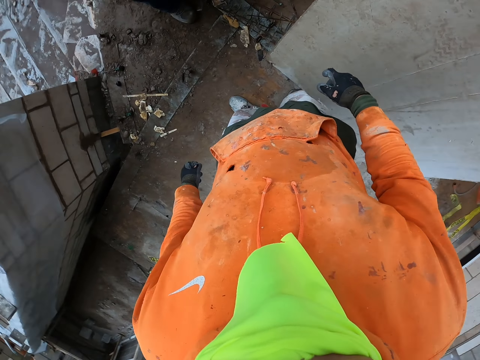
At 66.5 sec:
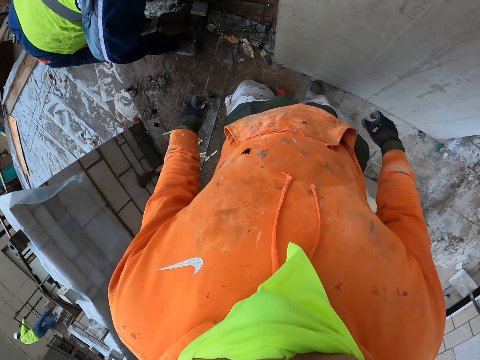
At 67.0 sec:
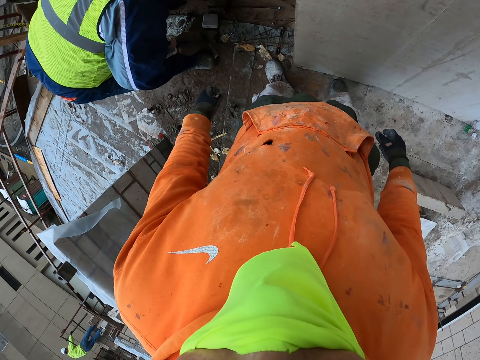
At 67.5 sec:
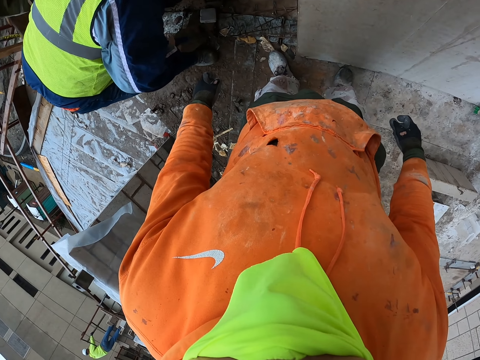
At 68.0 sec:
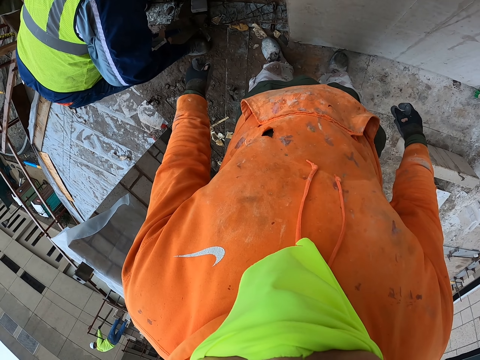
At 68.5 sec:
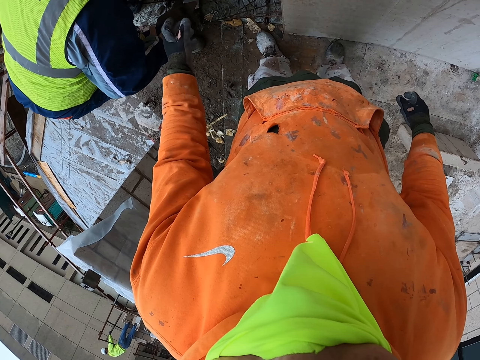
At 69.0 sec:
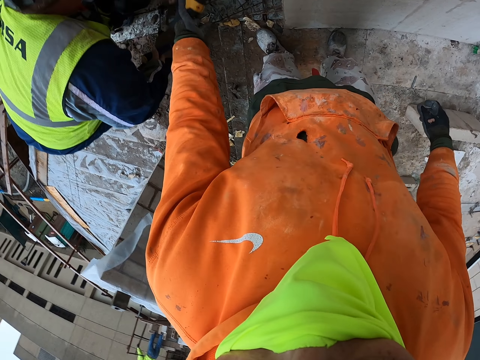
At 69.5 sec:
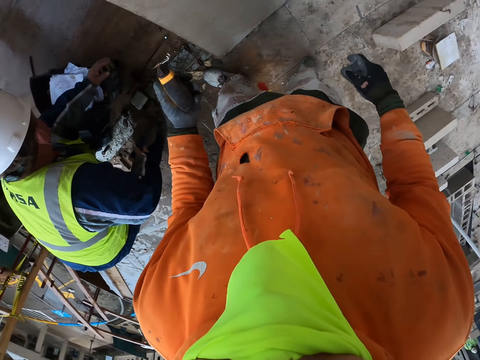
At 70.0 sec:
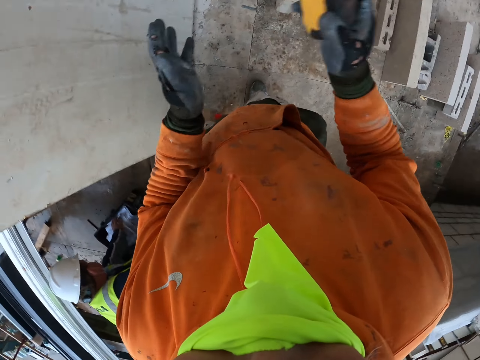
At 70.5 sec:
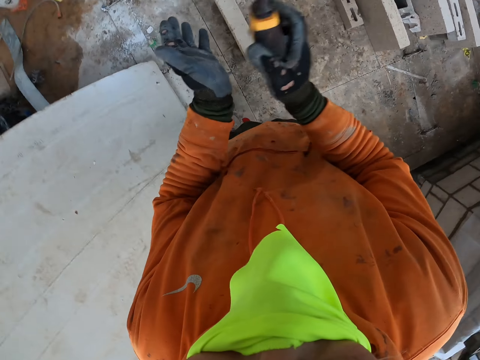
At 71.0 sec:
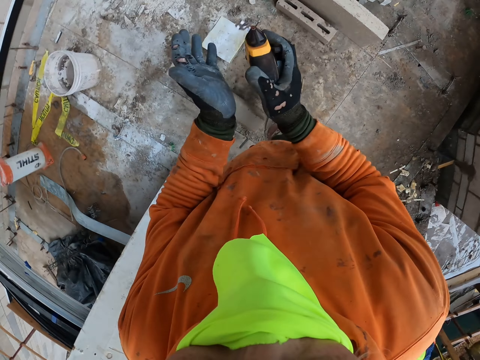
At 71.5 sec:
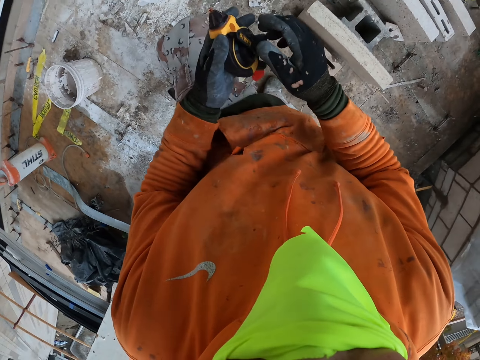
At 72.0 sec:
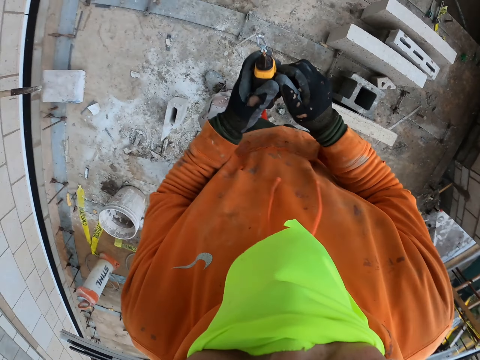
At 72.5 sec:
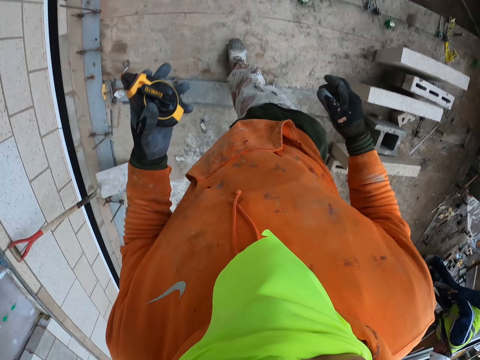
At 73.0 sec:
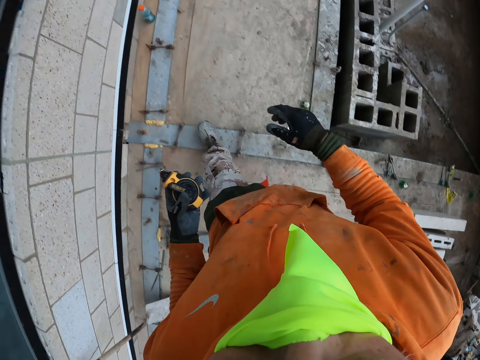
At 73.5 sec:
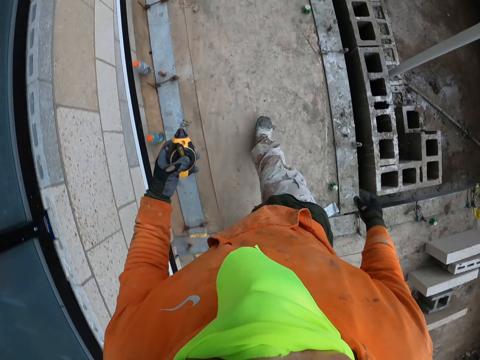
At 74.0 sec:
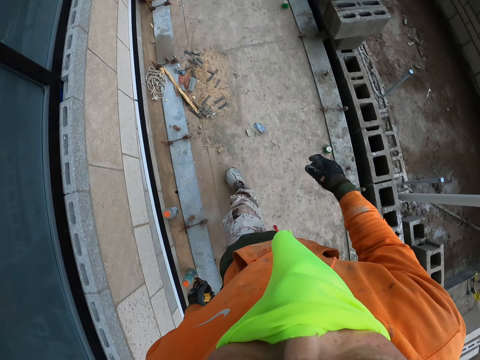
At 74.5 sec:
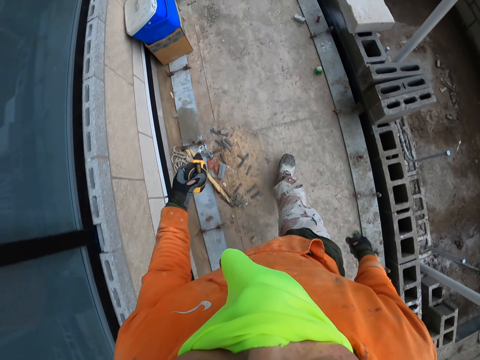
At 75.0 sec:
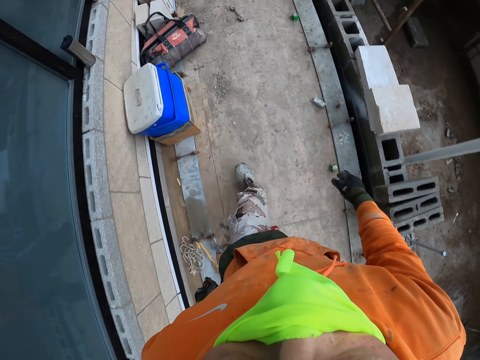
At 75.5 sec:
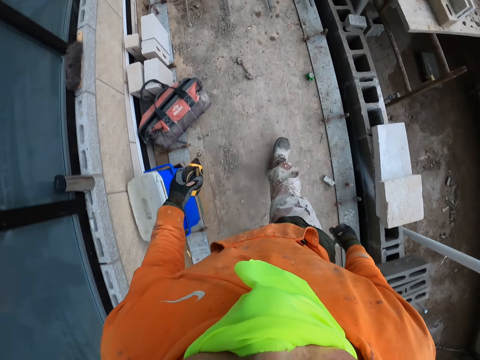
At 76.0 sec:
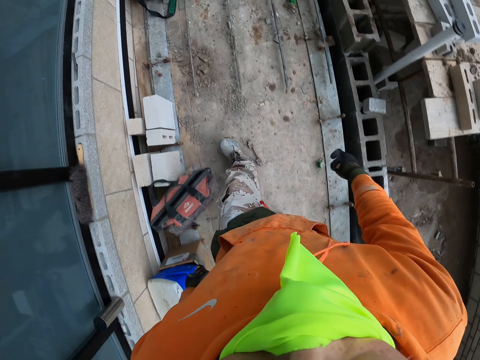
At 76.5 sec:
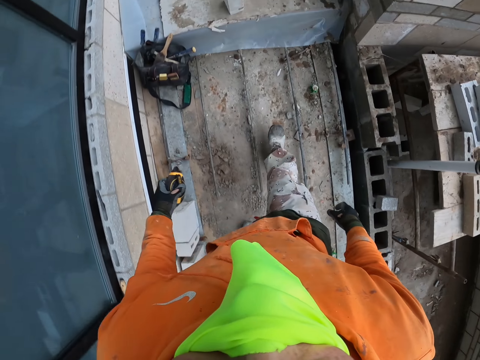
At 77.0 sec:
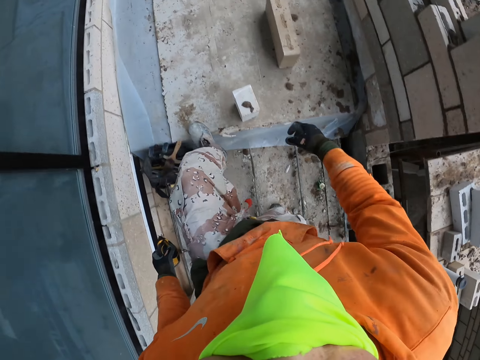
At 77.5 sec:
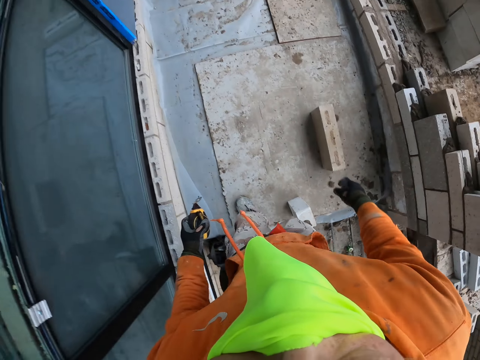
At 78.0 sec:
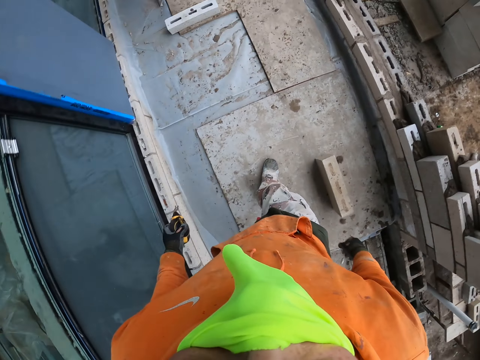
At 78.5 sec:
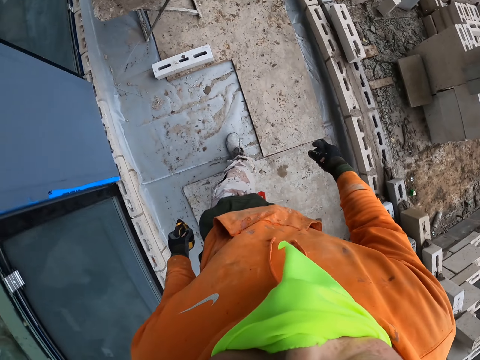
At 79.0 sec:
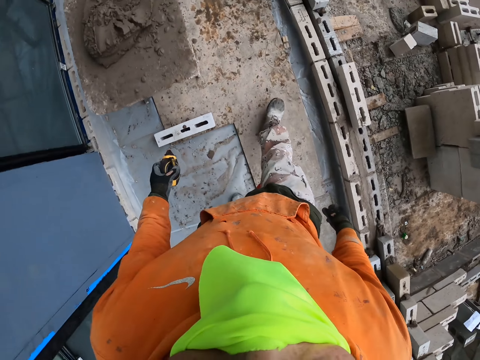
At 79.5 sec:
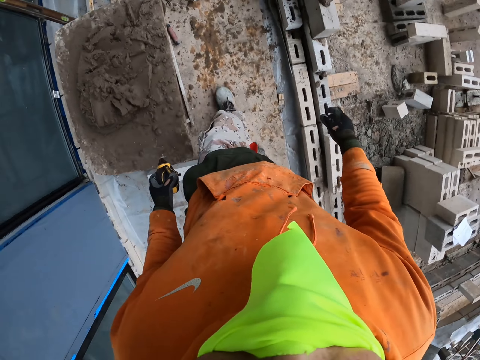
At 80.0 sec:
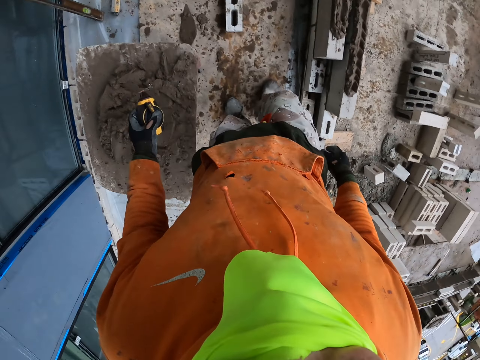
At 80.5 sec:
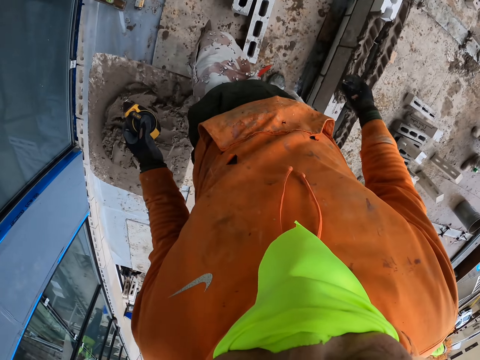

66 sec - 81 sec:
A man hands over a tape to the camera wearer. The camera wearer hits the tape with his hands. He walks around the room.

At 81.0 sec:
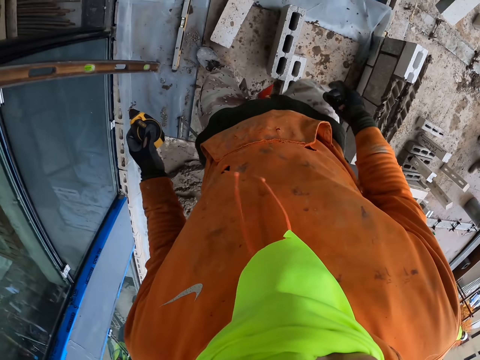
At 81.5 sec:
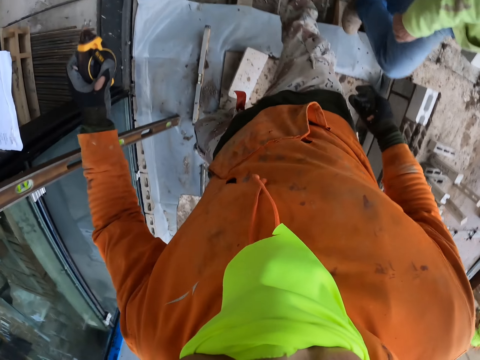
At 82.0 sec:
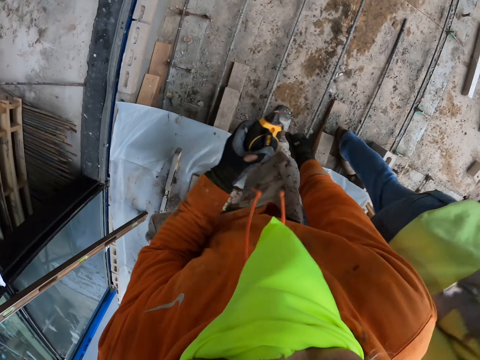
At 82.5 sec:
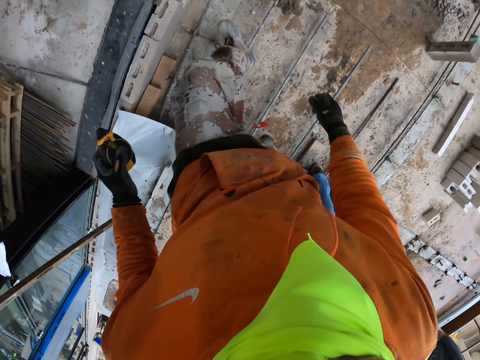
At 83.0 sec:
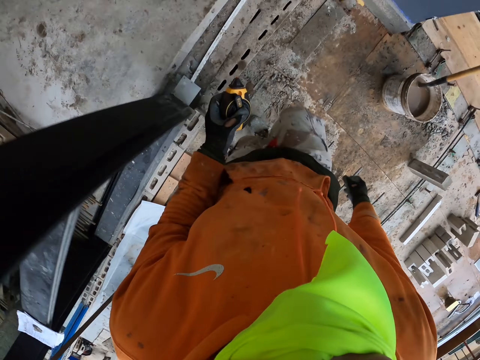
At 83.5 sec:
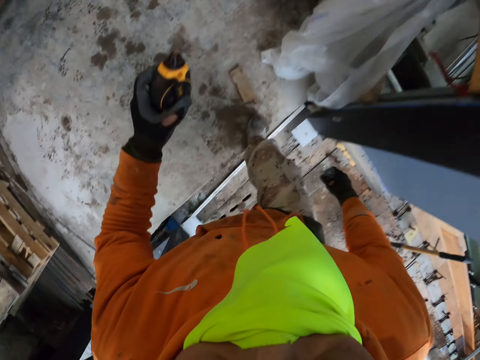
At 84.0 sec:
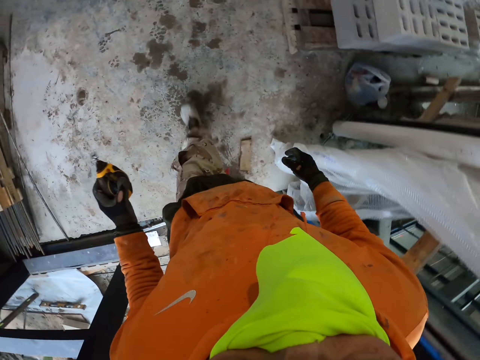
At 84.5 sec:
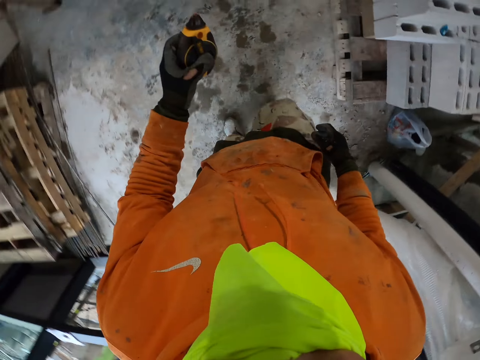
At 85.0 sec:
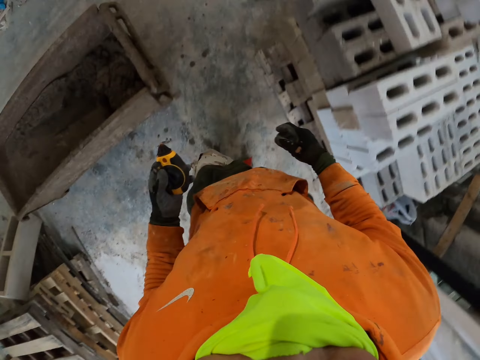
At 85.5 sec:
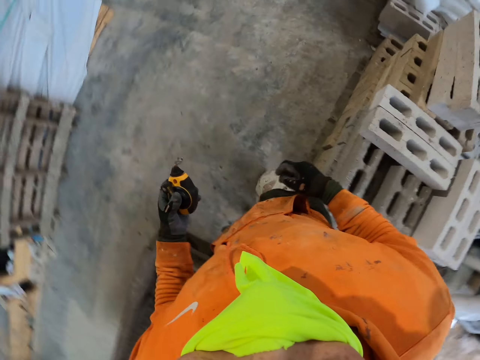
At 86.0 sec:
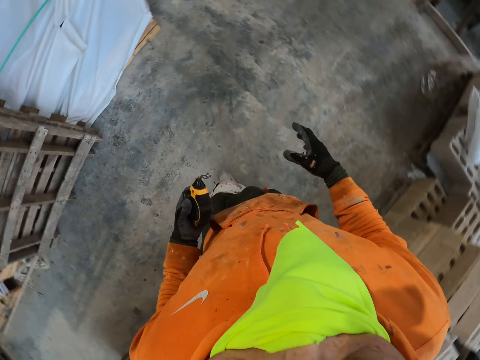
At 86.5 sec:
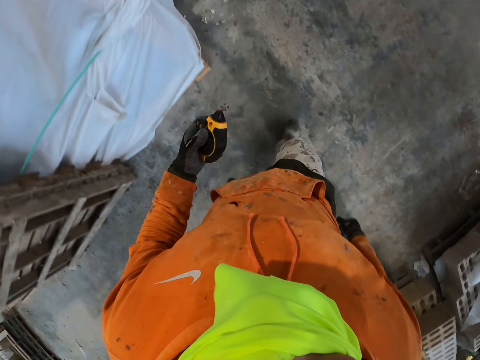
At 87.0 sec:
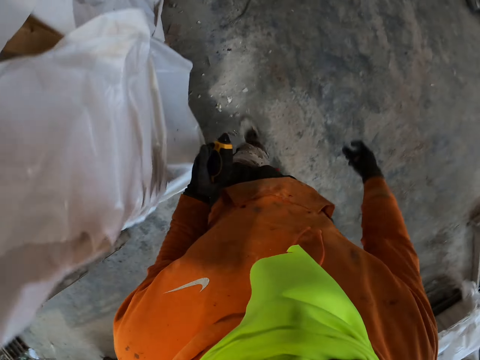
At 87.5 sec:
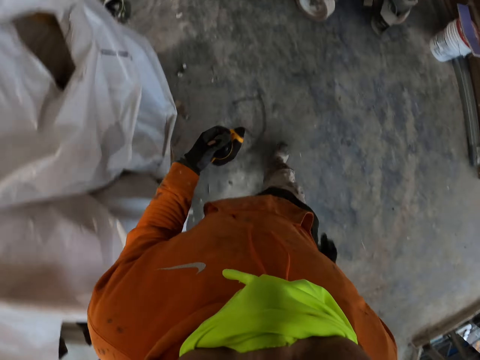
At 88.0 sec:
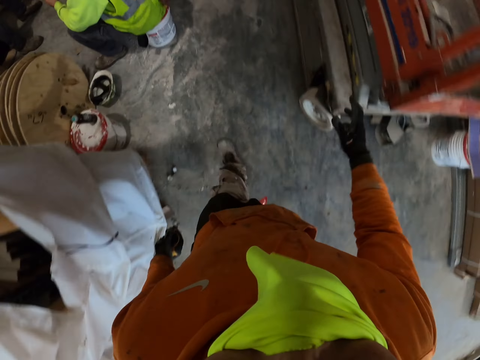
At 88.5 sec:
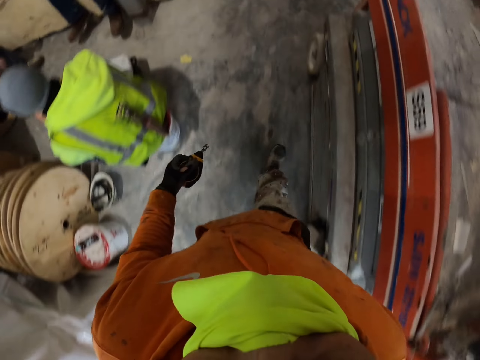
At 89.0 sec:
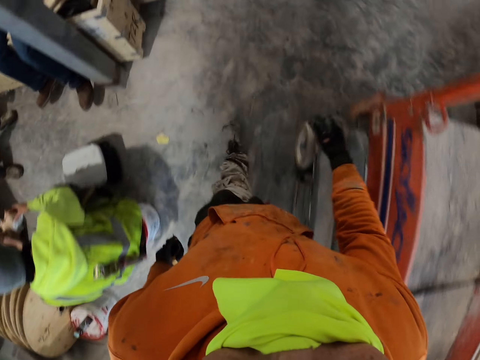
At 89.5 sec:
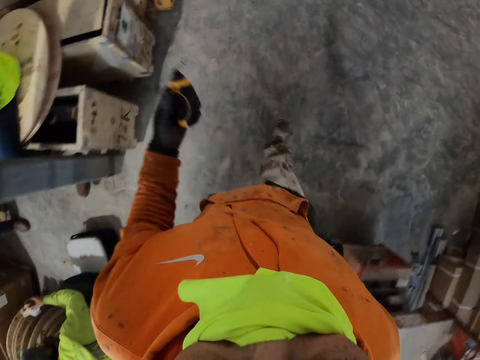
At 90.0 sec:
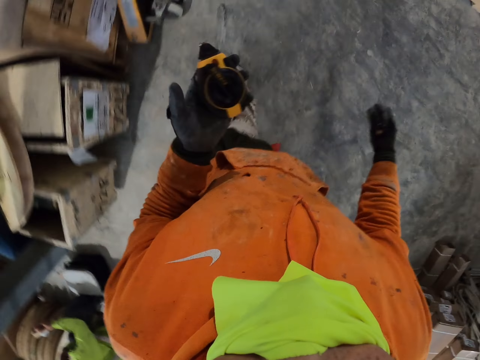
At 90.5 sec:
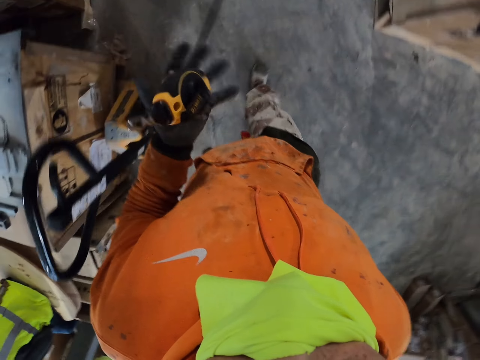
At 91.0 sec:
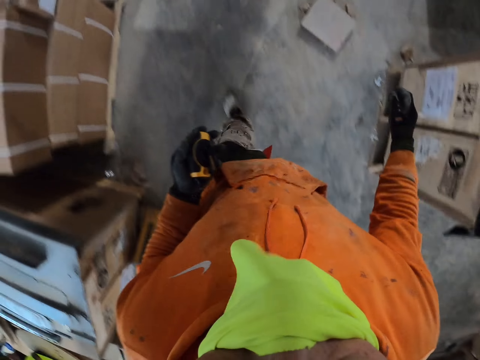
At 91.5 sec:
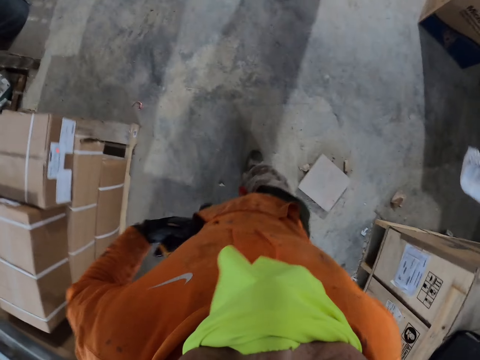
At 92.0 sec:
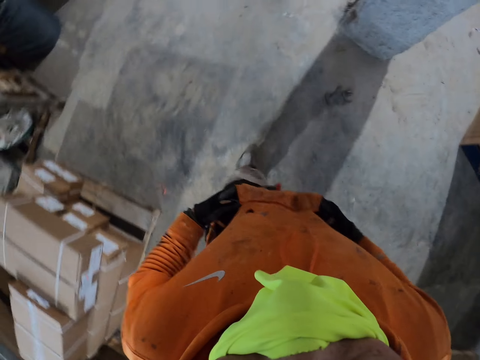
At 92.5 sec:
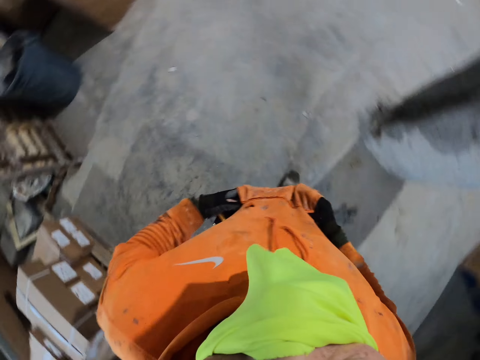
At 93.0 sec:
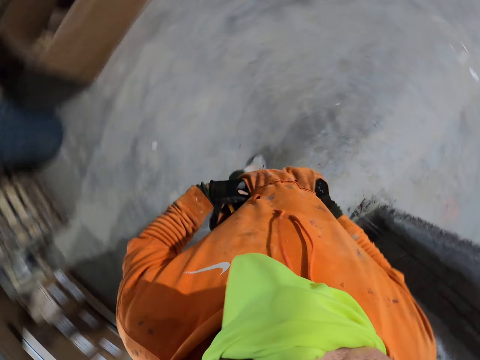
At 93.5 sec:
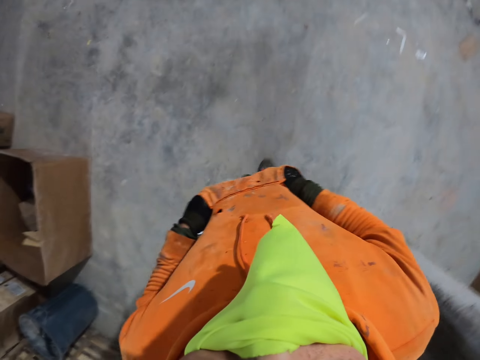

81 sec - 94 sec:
The camera wearer puts the tape in his pocket. He walks around the room.
